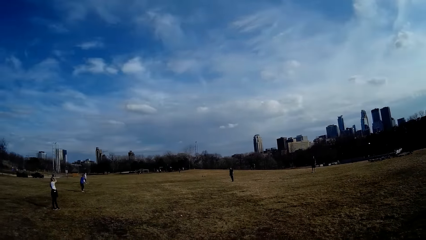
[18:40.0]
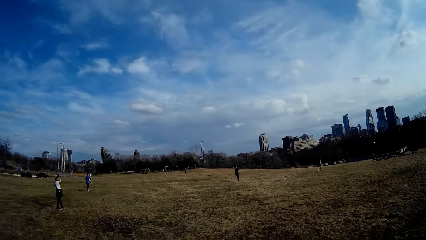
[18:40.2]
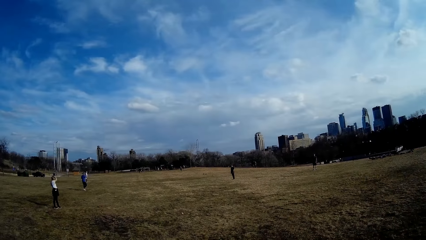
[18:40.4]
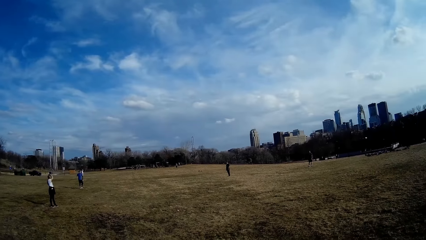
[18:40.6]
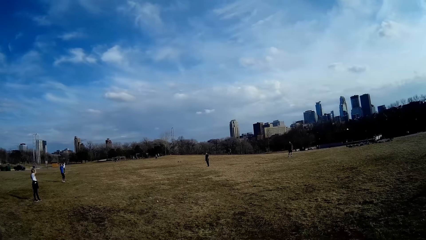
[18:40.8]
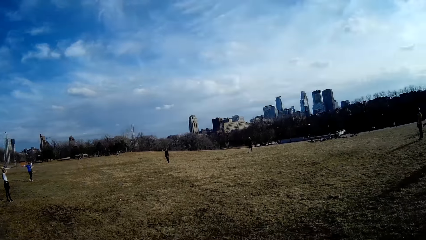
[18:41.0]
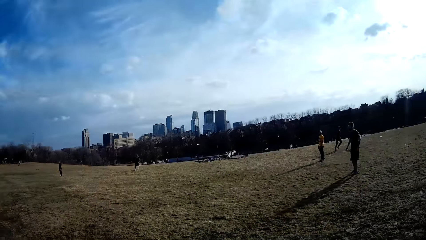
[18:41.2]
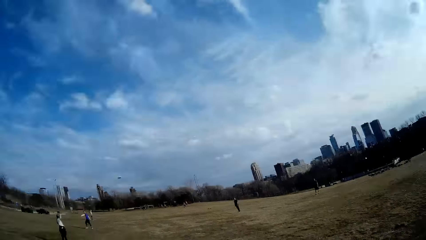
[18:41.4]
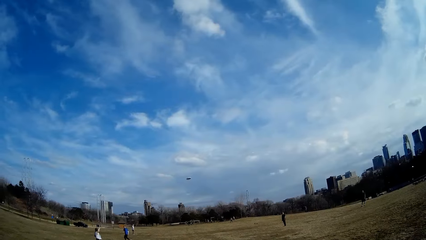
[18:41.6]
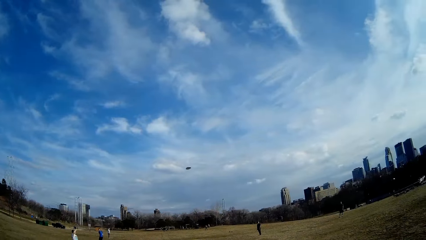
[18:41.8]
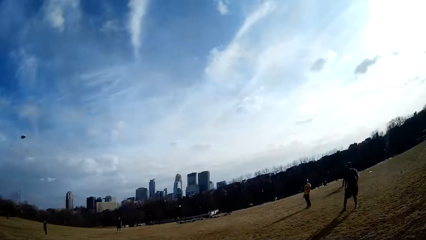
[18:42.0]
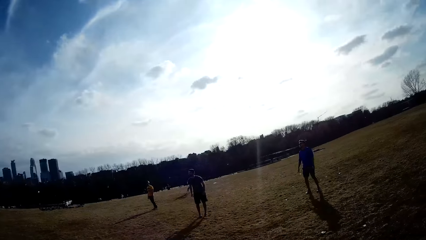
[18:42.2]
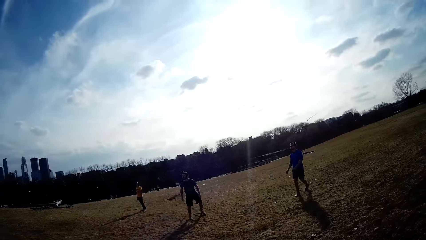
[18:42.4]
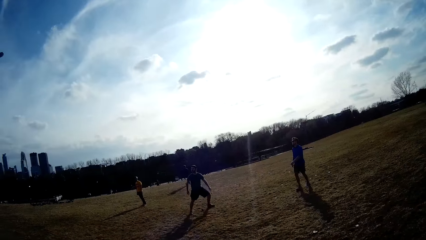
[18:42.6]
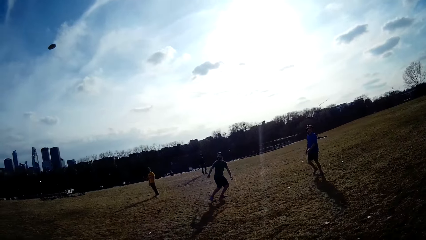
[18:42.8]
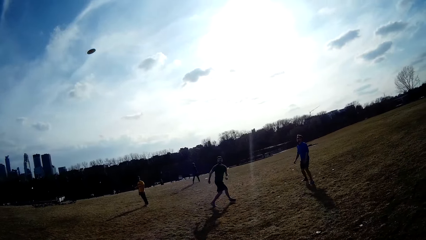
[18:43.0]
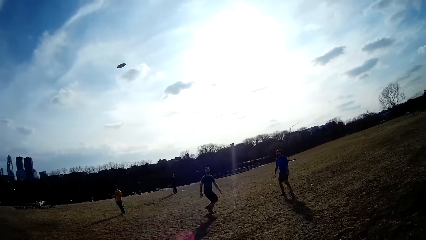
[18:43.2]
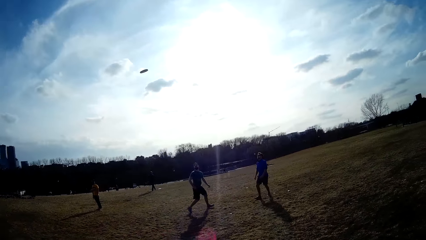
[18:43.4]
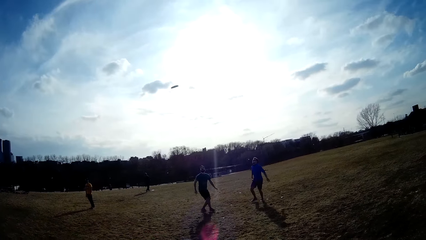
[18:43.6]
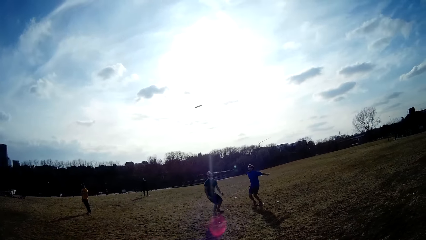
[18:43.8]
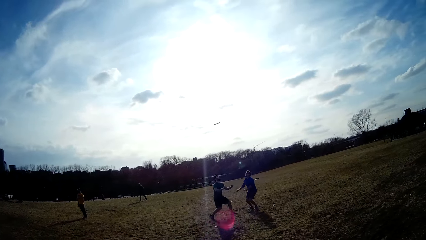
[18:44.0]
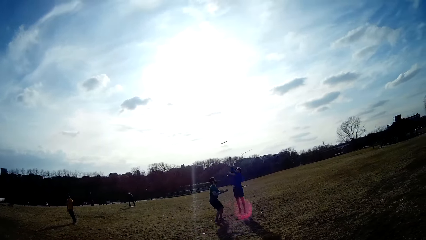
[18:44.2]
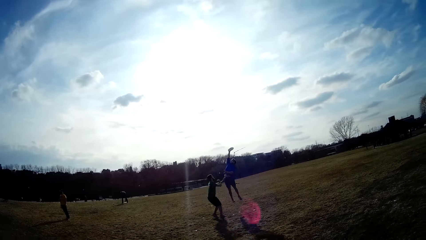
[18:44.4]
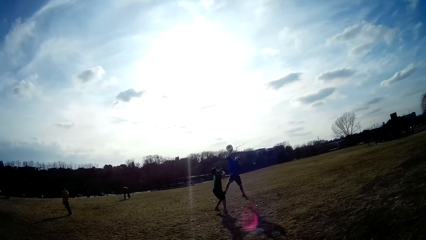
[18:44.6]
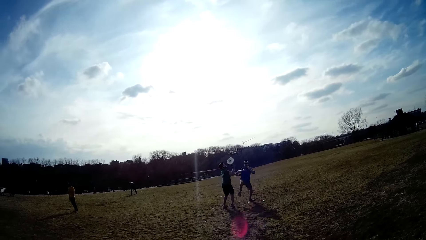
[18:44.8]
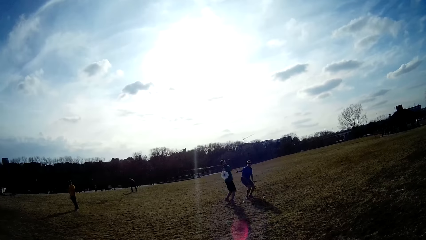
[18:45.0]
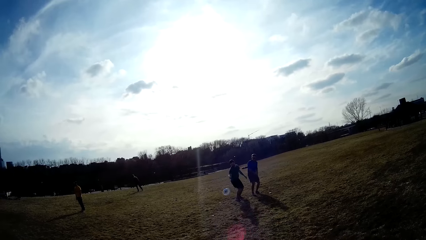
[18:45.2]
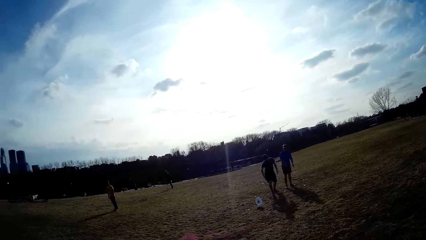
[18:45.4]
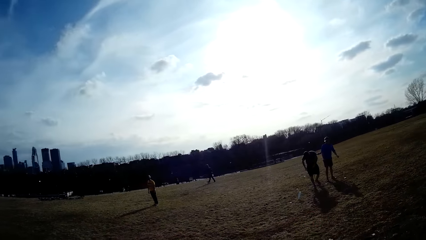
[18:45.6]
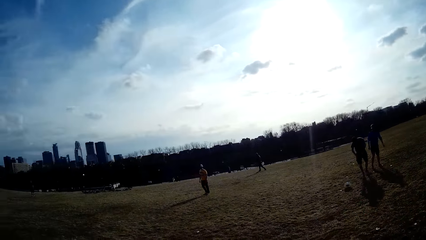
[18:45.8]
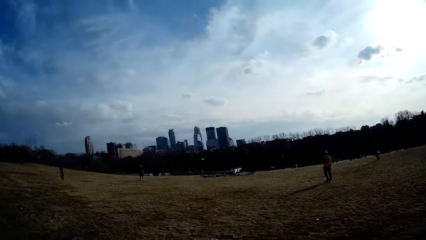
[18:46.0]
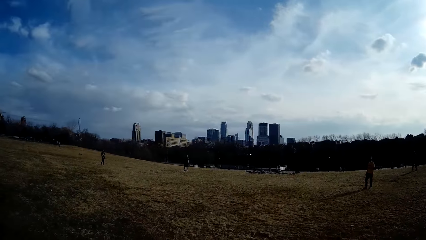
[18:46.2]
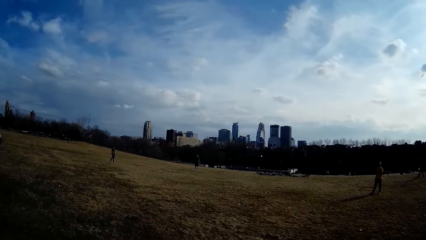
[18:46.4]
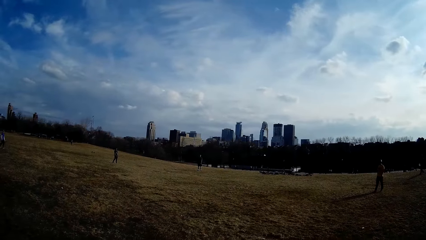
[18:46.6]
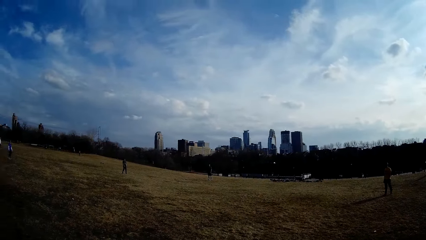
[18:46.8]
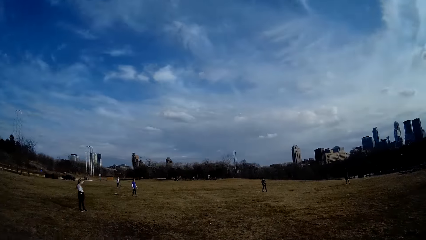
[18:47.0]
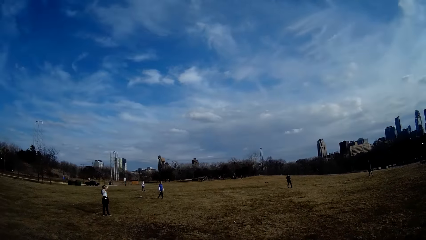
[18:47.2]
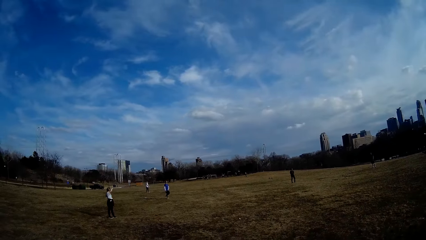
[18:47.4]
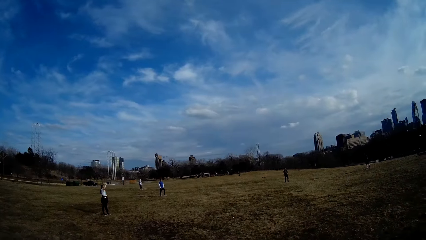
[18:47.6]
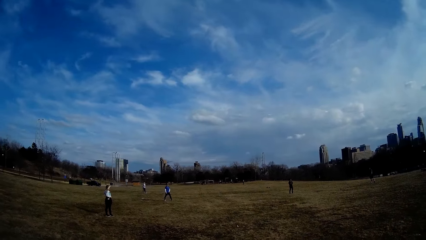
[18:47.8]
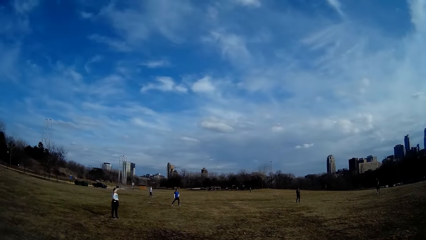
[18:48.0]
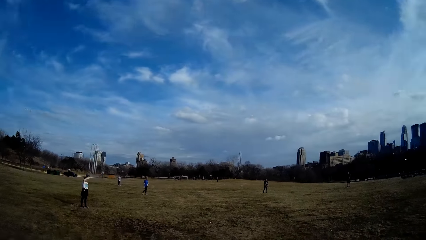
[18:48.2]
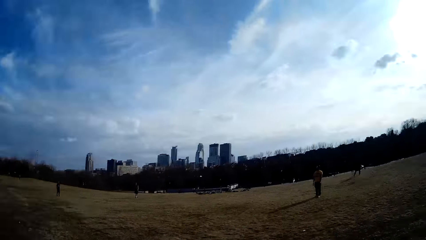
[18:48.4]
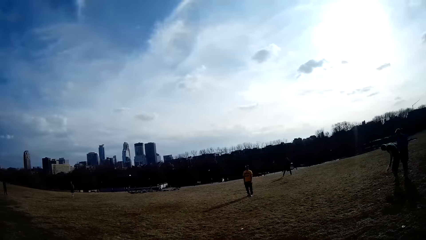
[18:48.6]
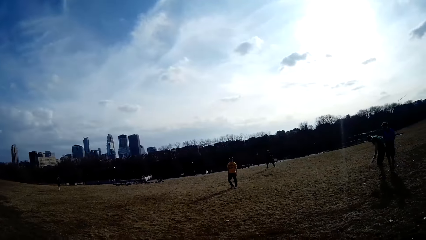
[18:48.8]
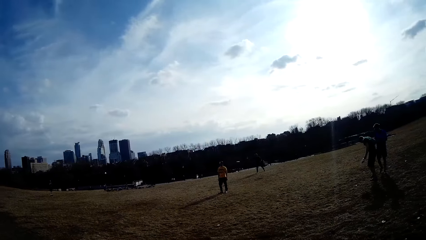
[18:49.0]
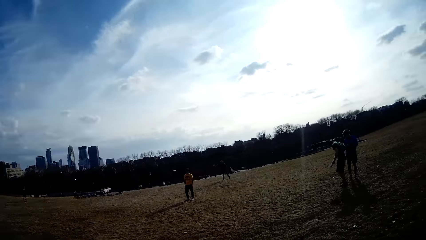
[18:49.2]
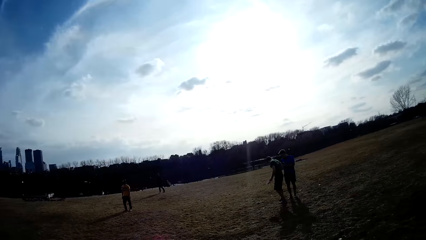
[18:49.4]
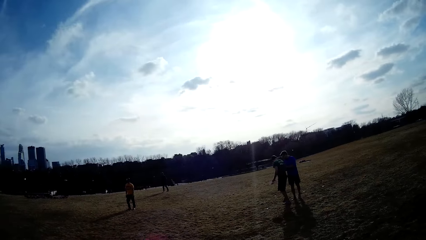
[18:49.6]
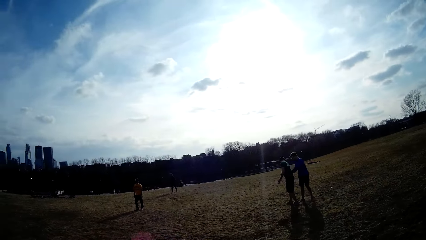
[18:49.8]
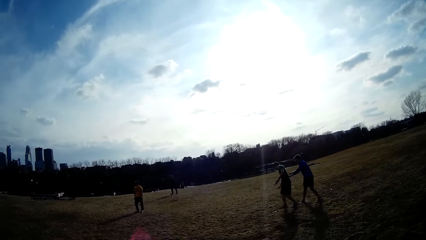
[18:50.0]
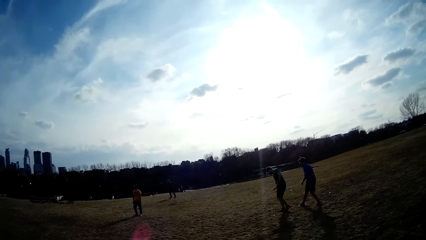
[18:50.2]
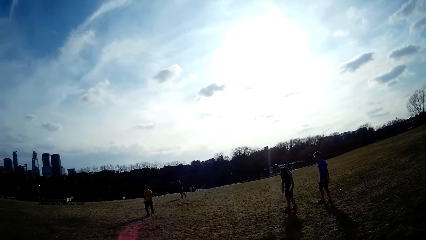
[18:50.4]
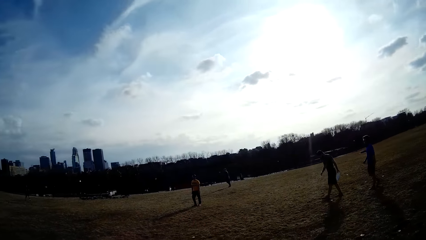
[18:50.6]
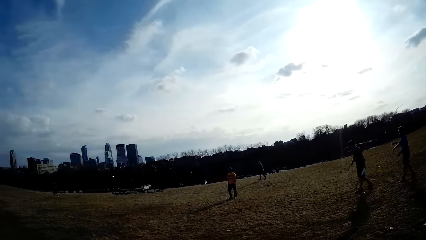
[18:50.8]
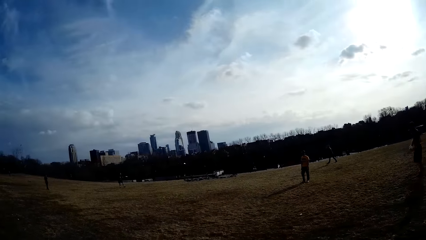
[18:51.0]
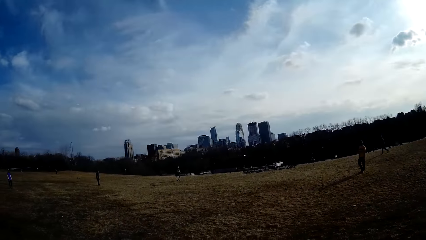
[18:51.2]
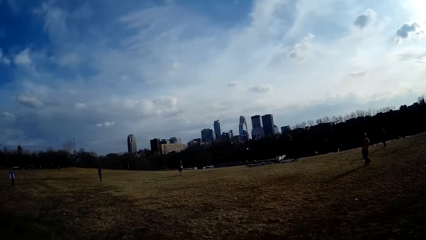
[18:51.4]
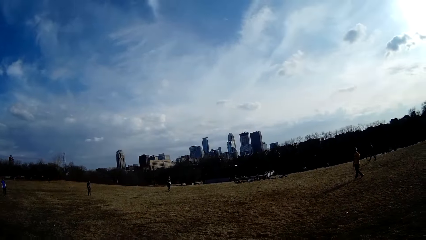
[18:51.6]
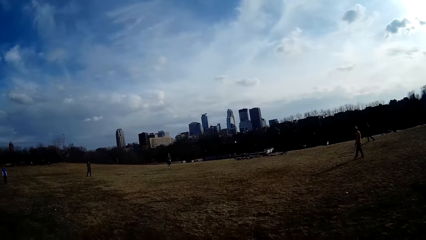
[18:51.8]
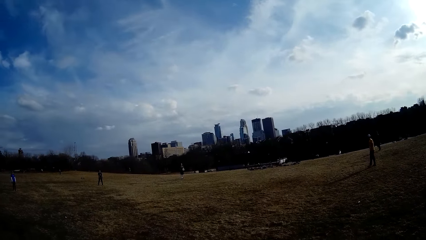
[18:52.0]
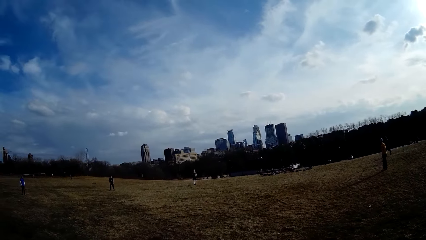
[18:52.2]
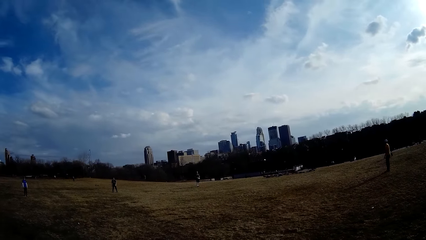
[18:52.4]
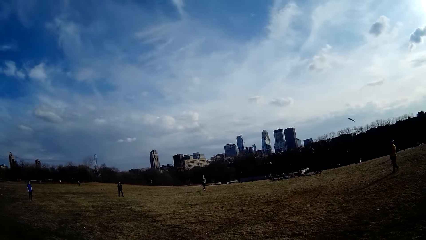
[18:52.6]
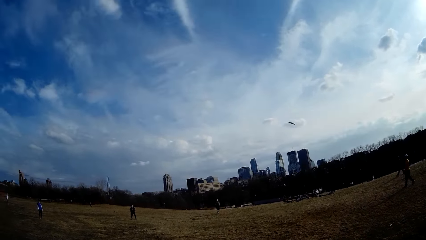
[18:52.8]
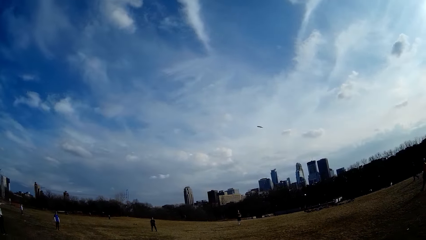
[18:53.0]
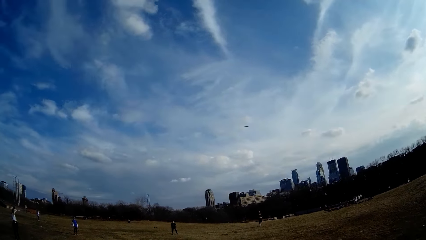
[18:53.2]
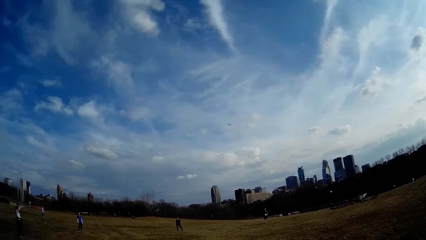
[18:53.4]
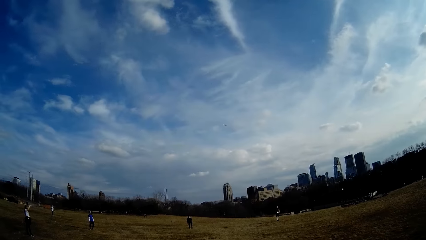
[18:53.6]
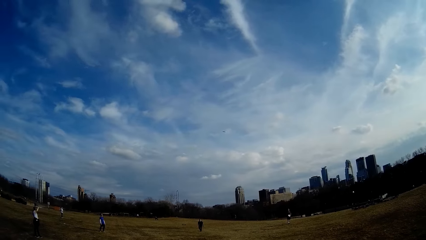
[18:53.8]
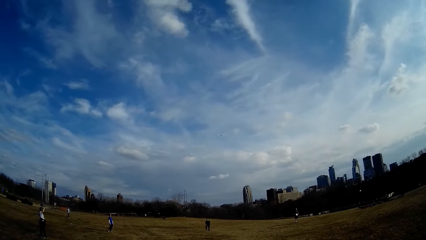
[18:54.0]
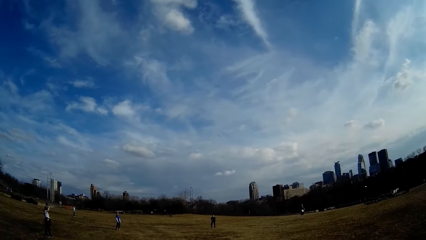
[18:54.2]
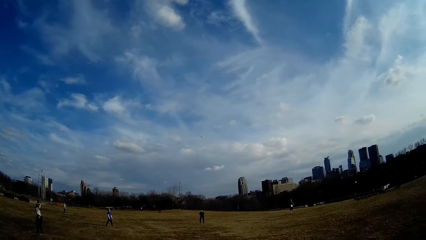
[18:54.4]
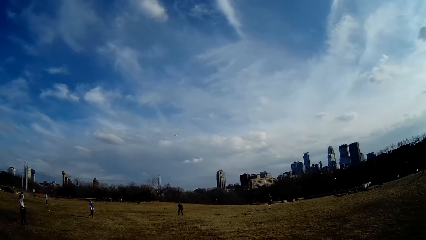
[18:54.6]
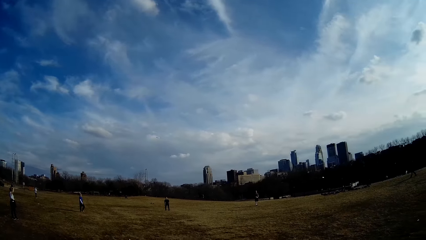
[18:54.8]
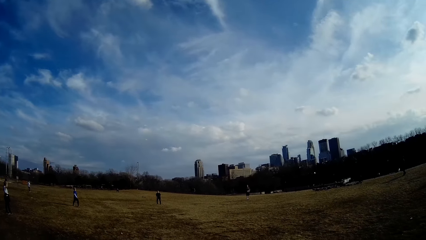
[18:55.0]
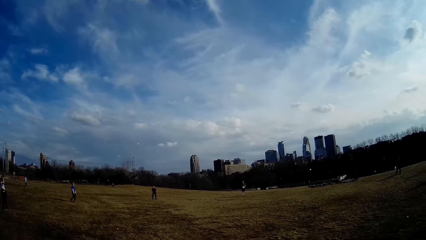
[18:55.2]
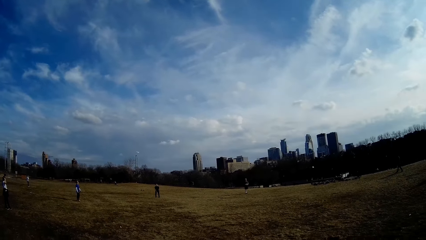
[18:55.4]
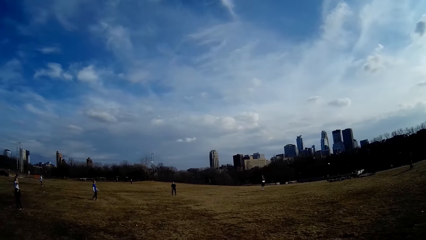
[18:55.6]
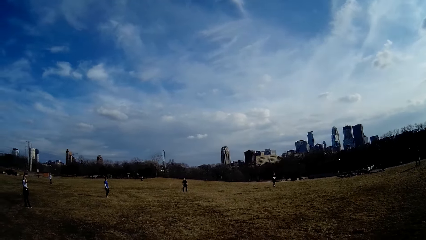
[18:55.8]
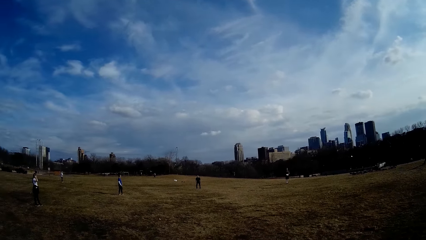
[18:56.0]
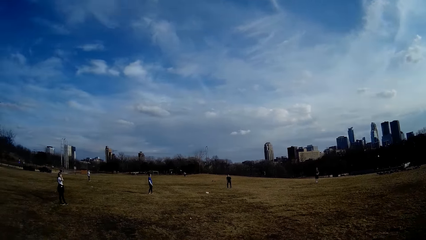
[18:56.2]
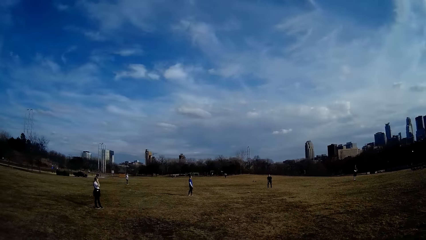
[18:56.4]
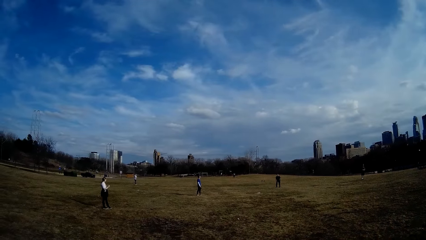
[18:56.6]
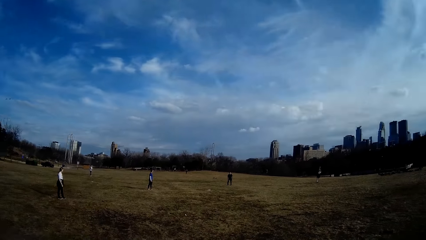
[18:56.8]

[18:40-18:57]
A man throws the white slate in the air. Another man makes for the white slate in the air. Another man makes for the white slate in the air and touches the white slate in the air. The second man makes for the white slate in the air. The second man holds the white slate with his left hand. Another man throws the white slate in the air. The third man pushes the second man. The second man throws the white slate in the air. Another man flips the white slate.
